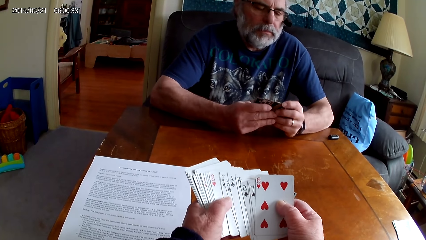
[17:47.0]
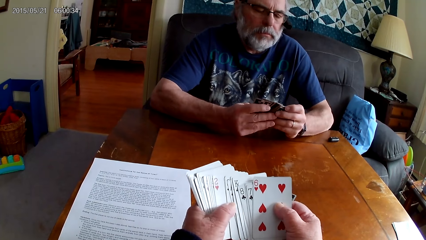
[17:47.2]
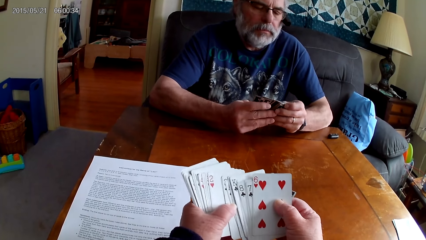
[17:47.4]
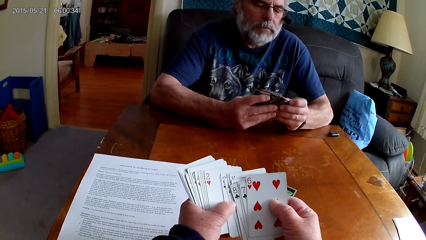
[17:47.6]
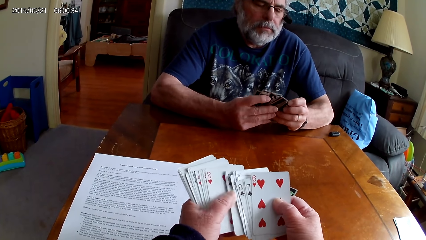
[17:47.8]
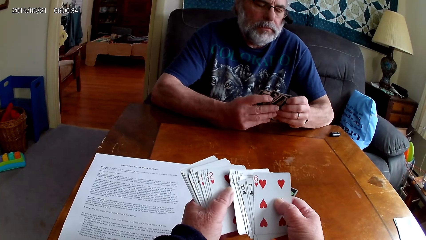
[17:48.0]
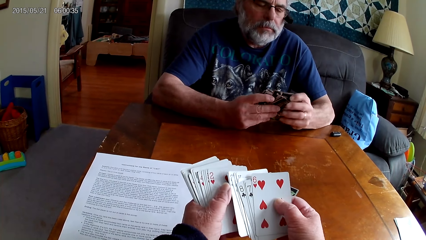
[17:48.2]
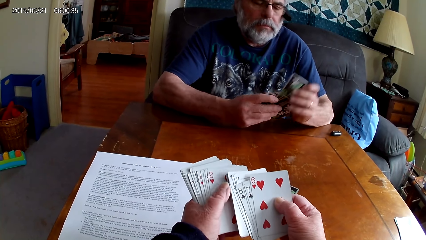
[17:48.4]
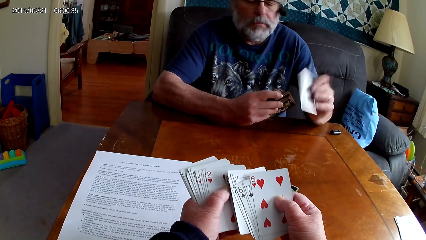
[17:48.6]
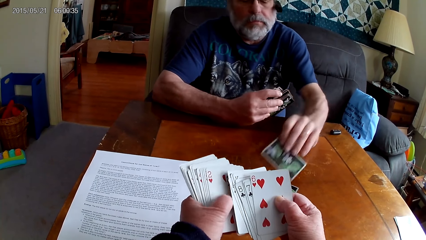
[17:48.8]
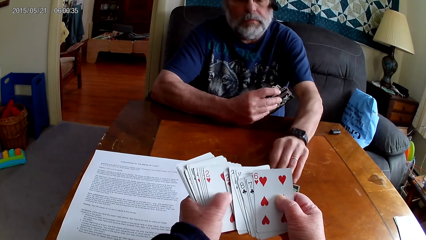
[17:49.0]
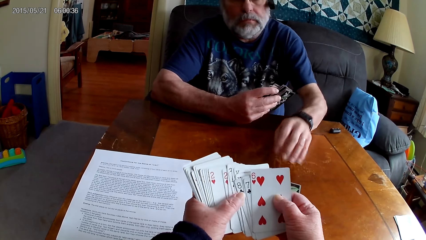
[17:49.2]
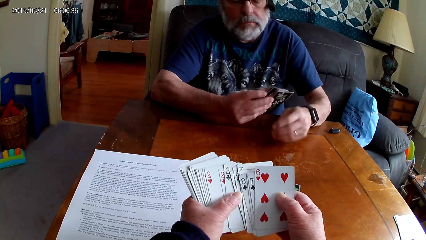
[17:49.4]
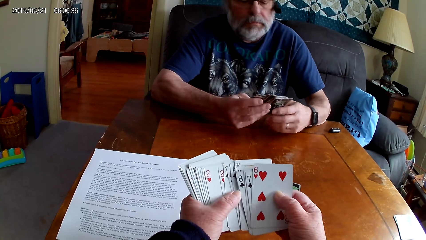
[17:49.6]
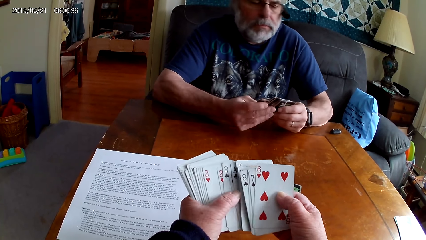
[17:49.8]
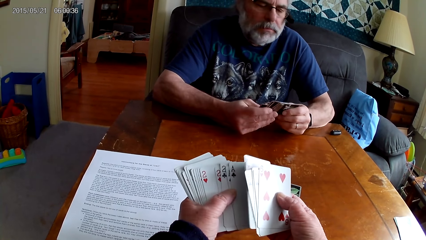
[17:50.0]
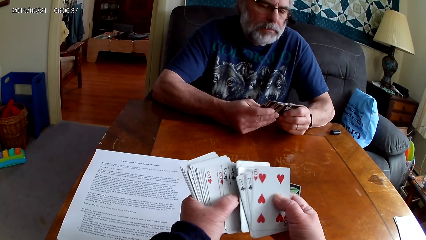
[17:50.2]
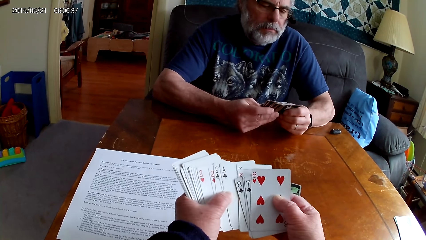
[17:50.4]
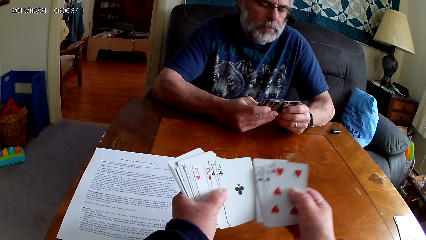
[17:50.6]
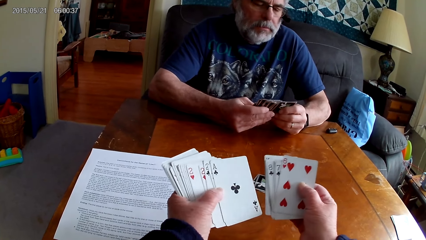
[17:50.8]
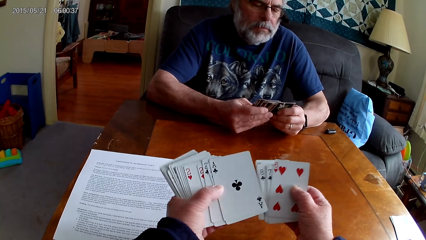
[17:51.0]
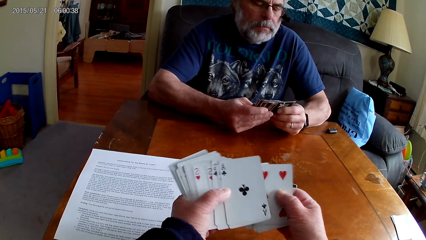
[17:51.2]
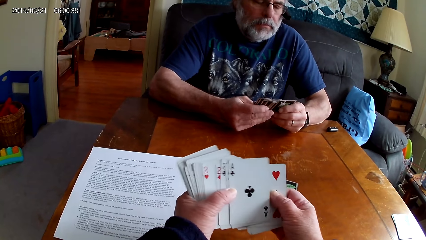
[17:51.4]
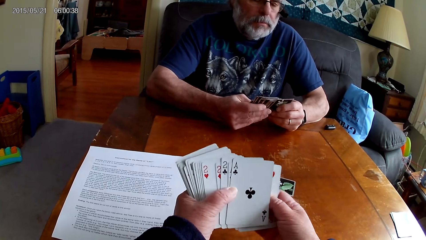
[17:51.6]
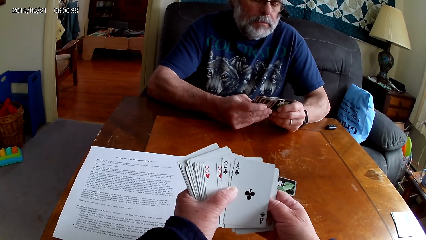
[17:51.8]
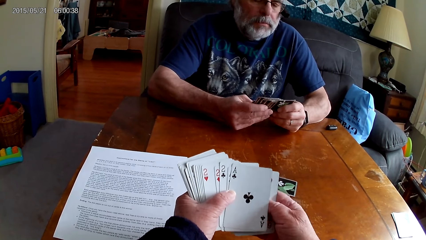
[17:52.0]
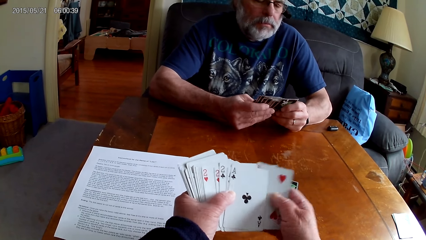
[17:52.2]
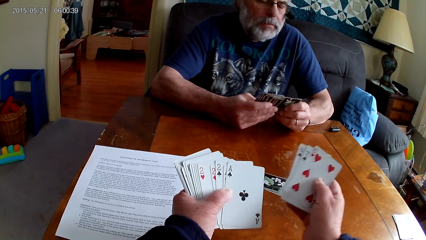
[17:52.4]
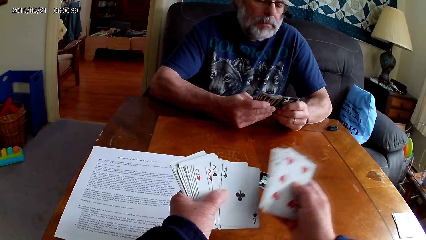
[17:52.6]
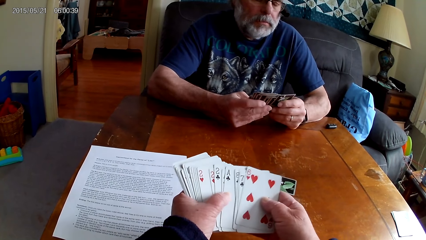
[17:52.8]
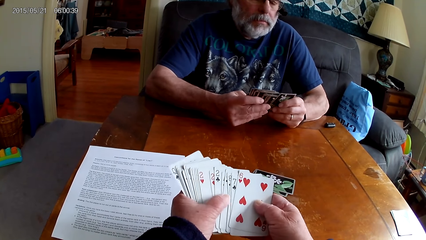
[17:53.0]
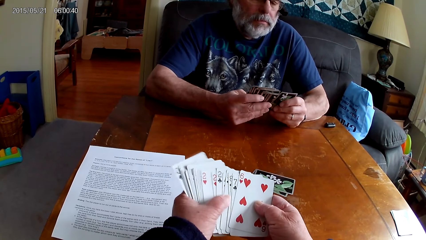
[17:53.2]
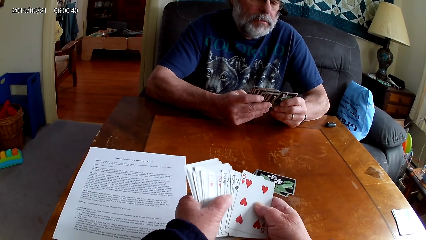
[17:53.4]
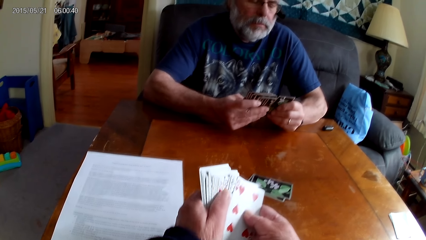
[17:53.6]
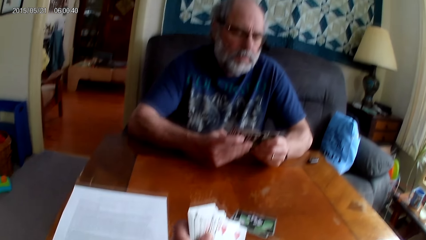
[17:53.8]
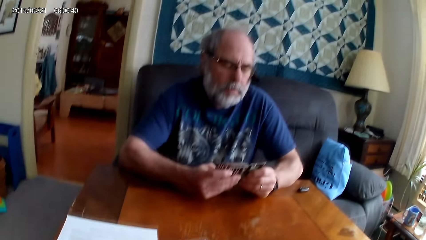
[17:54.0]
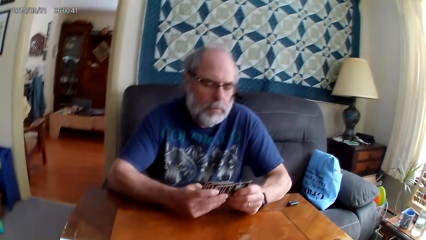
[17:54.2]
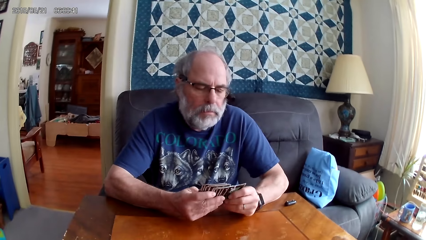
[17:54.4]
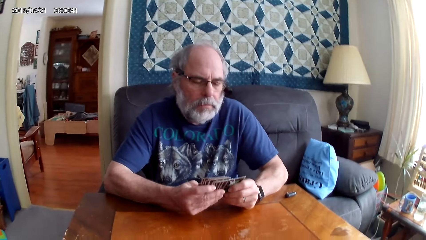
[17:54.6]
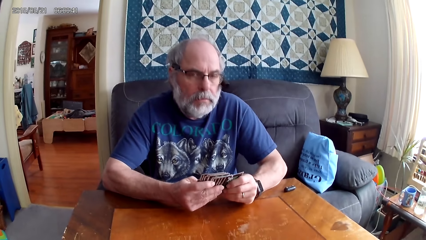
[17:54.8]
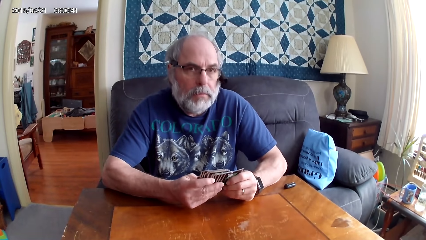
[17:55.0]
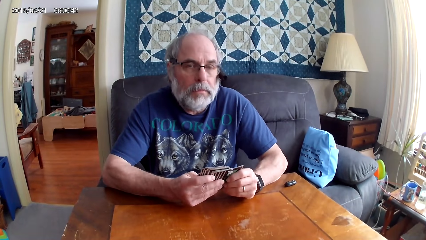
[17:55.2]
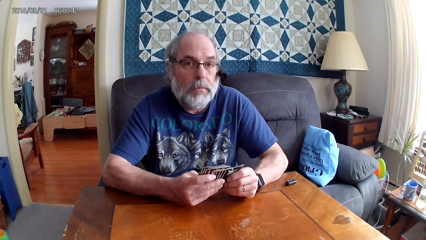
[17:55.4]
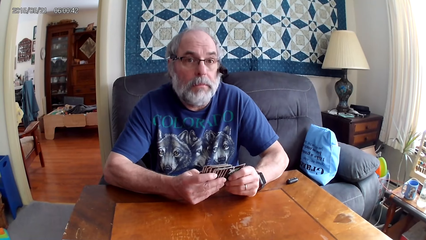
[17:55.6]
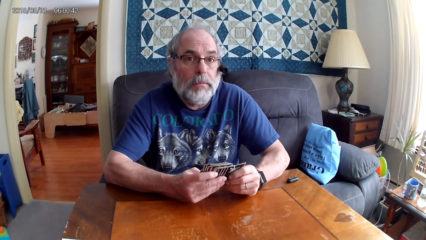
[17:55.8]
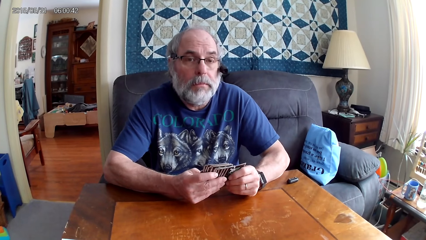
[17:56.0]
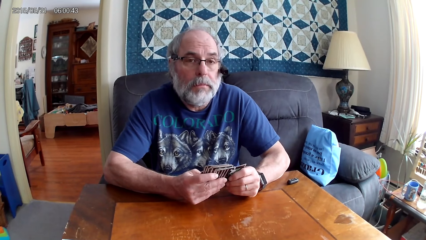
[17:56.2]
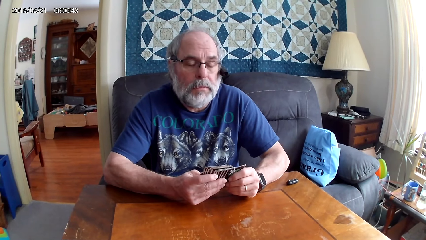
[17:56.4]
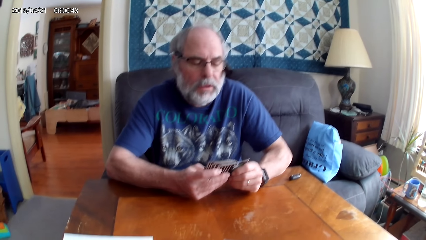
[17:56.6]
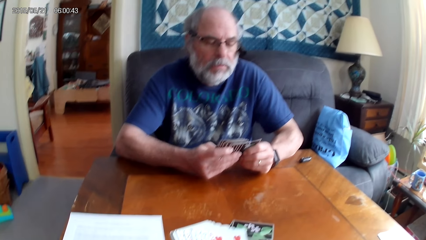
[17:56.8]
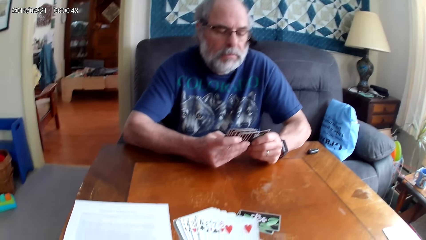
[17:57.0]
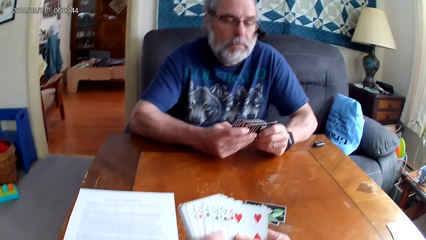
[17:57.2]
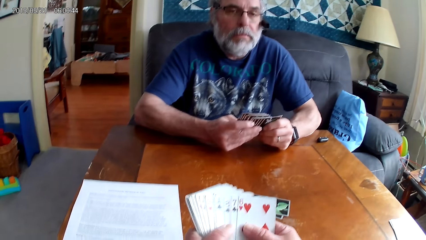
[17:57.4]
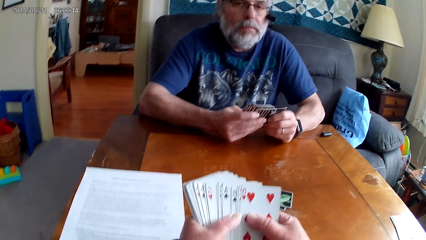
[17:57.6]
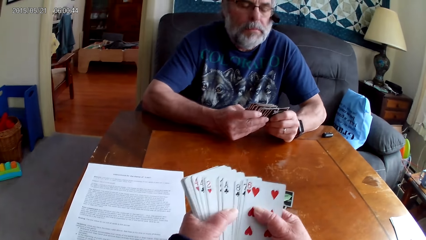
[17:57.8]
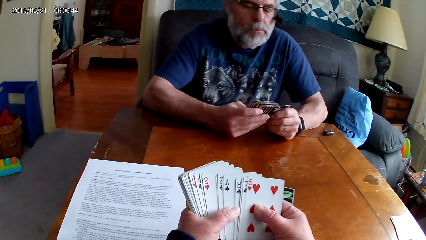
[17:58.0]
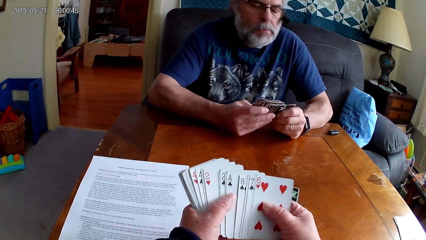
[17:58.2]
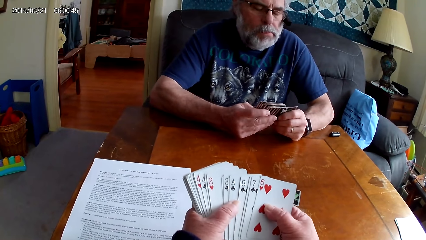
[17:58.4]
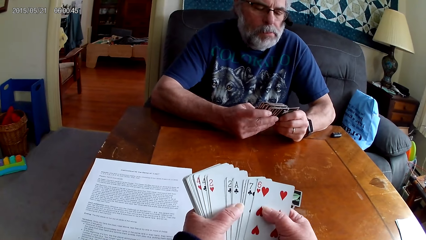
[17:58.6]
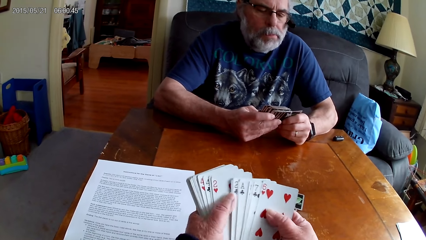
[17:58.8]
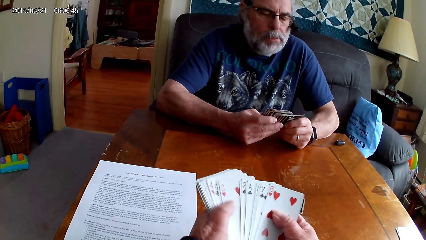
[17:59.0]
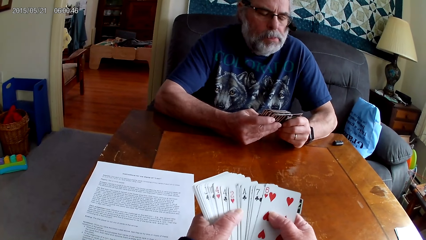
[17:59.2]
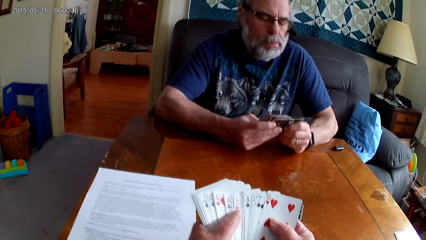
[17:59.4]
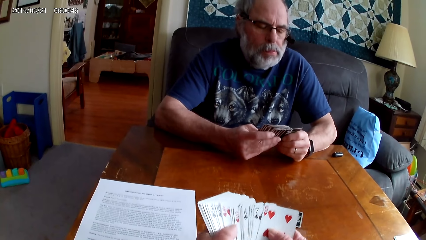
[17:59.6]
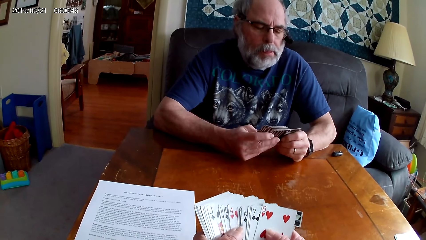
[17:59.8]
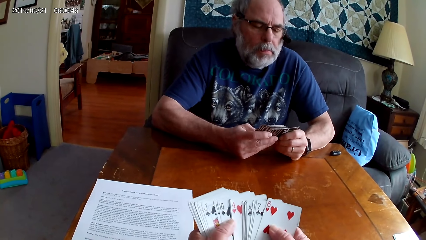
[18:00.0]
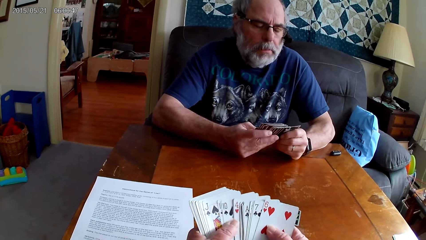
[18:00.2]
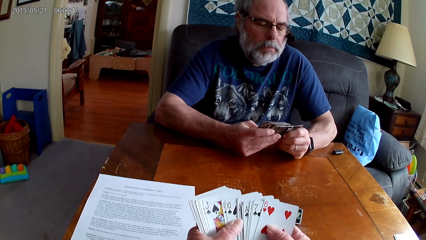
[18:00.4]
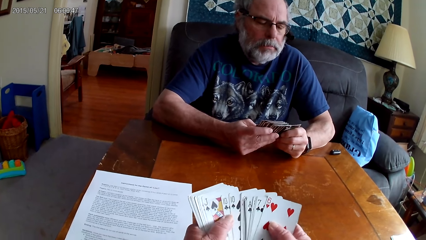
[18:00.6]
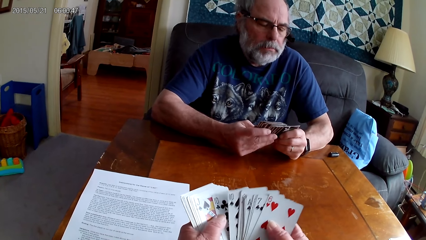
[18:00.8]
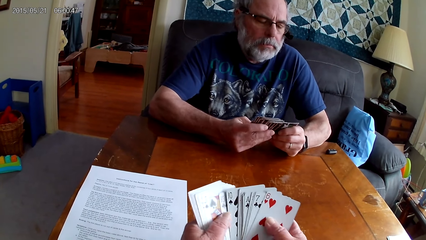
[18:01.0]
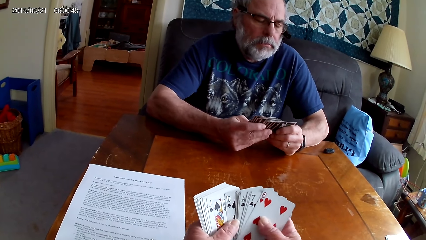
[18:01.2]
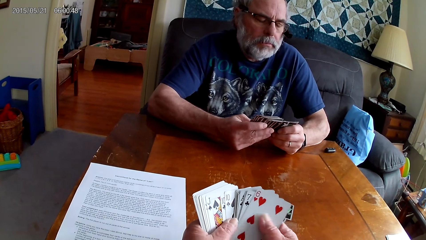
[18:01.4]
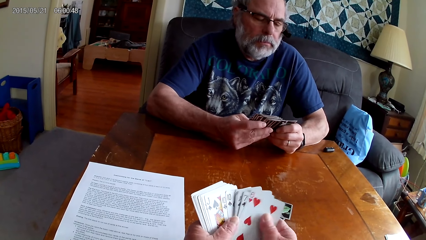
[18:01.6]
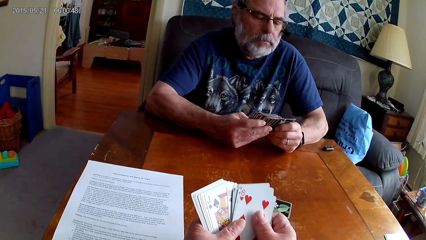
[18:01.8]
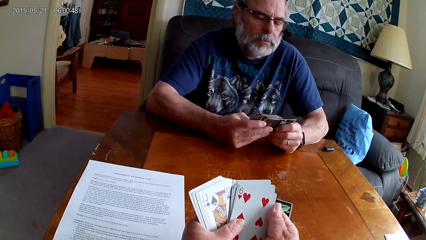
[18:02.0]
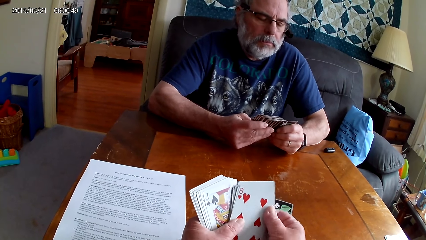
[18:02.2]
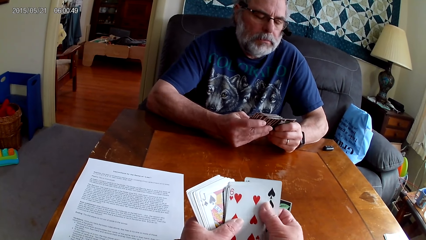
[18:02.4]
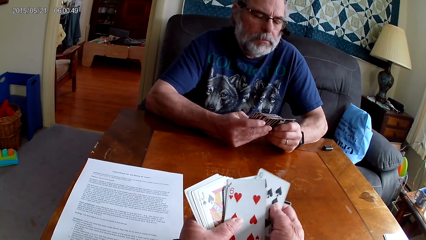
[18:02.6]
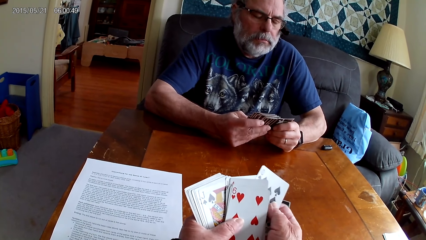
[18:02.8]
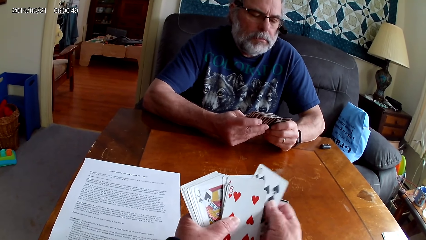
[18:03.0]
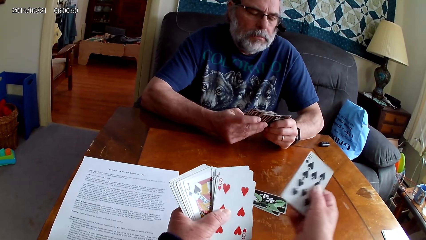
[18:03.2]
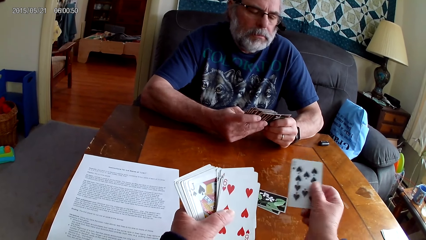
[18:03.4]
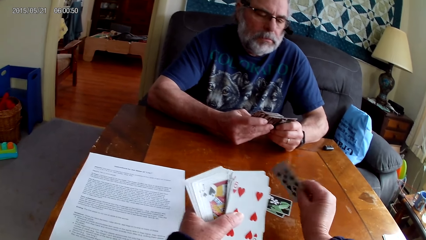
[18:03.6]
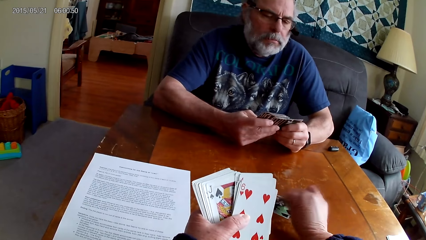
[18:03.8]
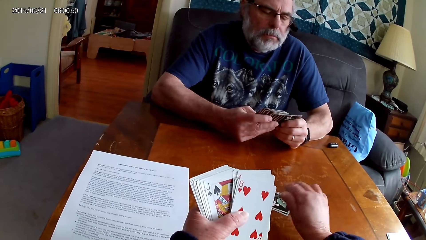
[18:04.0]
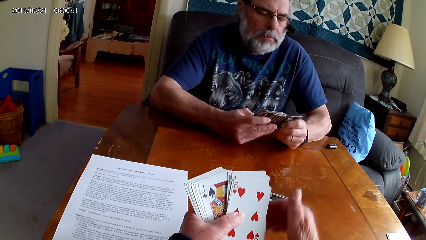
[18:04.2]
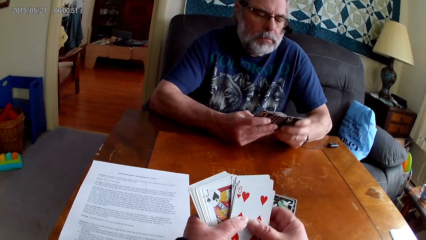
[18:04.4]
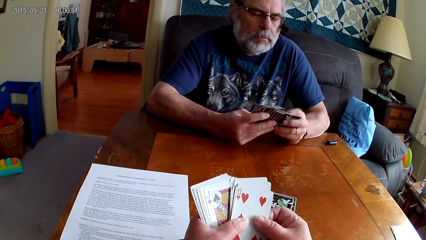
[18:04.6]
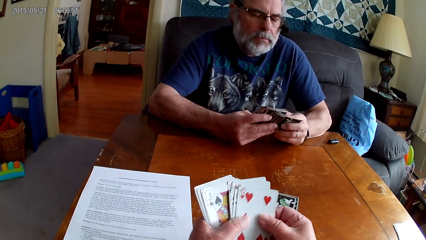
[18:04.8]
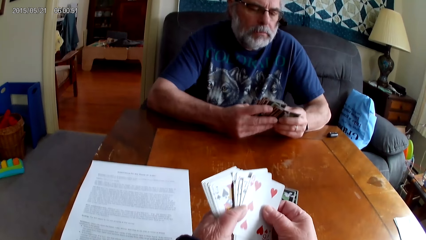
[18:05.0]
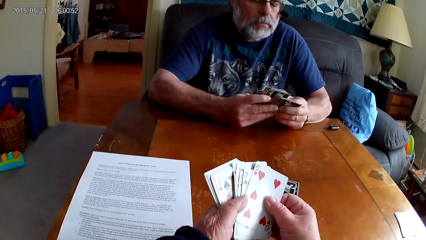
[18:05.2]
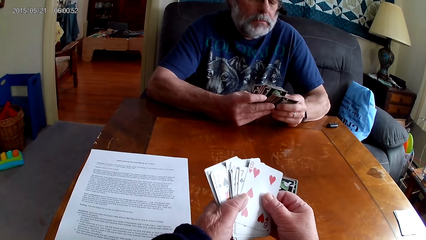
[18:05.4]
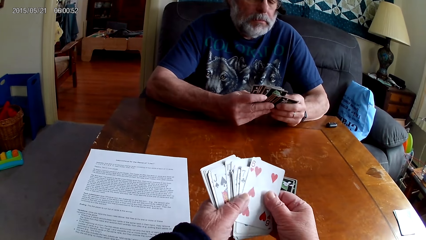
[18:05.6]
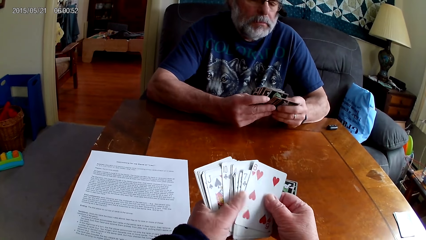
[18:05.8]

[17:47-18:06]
A man picks up cards from the table. The camera wearer arranges cards. They look at the man. They dialogue with the man. They arrange poker cards. The man arranges poker cards. The camera wearer puts a card on the table.
